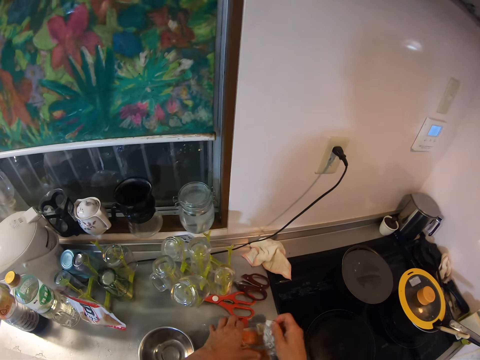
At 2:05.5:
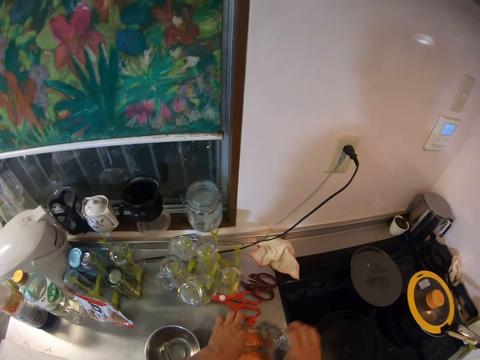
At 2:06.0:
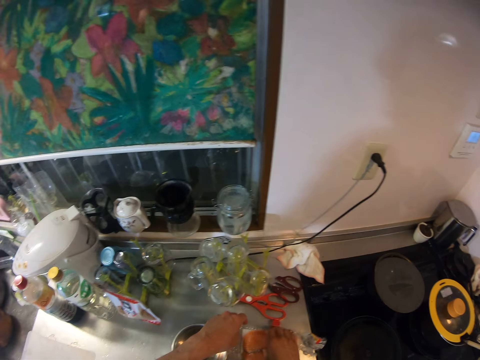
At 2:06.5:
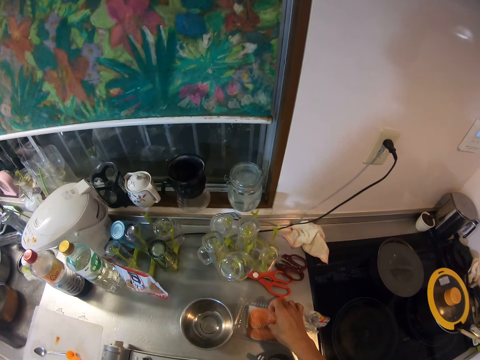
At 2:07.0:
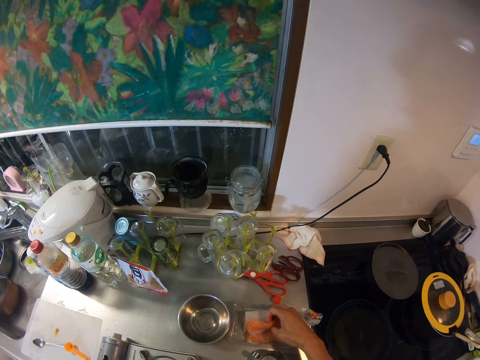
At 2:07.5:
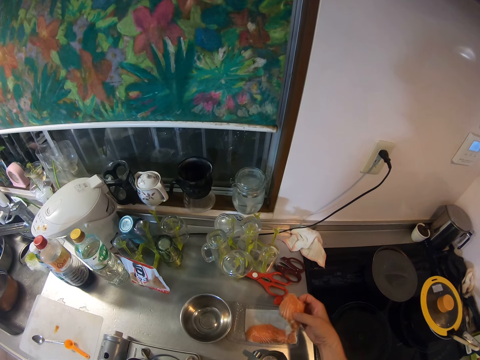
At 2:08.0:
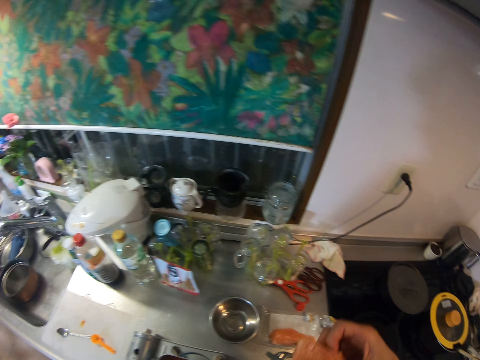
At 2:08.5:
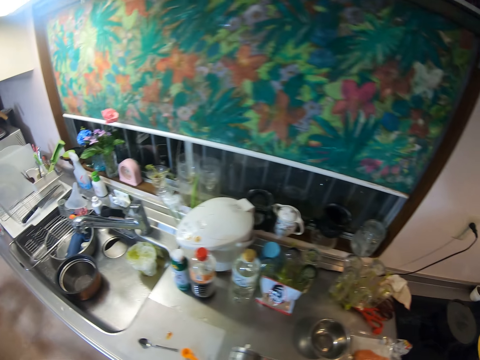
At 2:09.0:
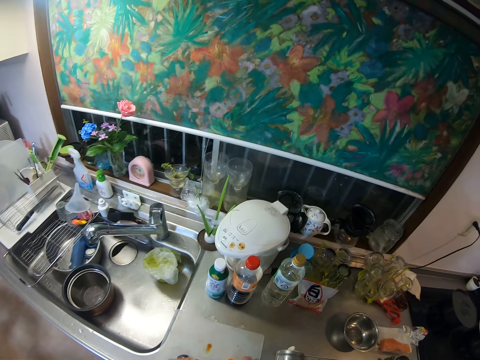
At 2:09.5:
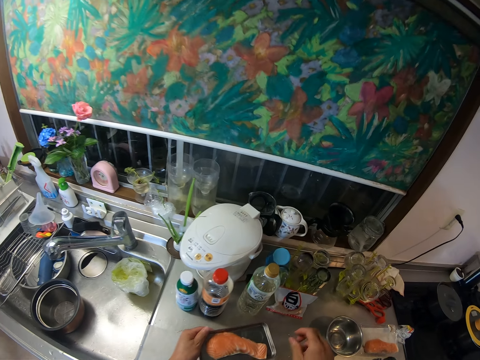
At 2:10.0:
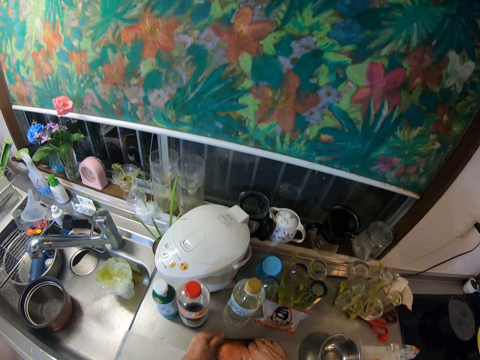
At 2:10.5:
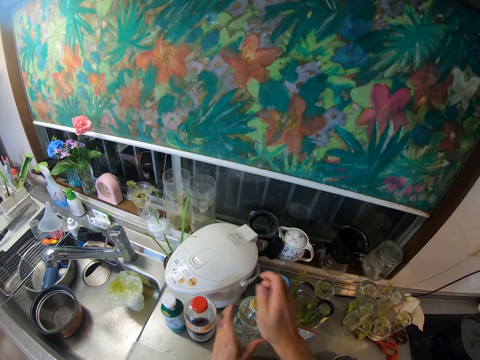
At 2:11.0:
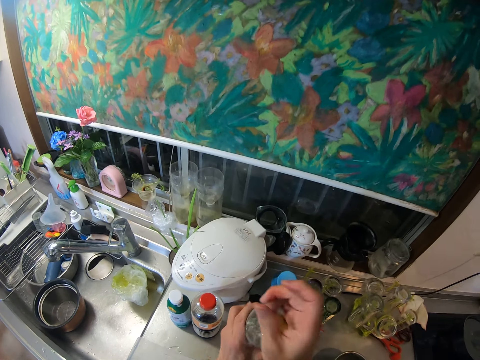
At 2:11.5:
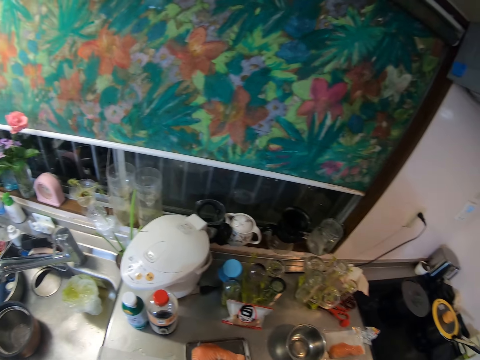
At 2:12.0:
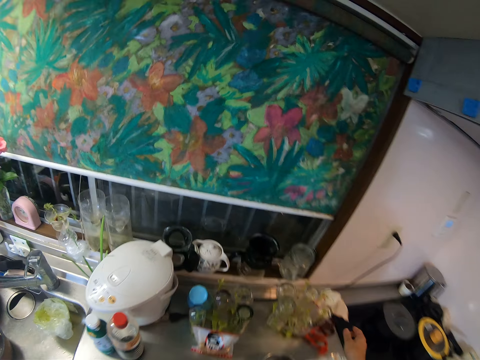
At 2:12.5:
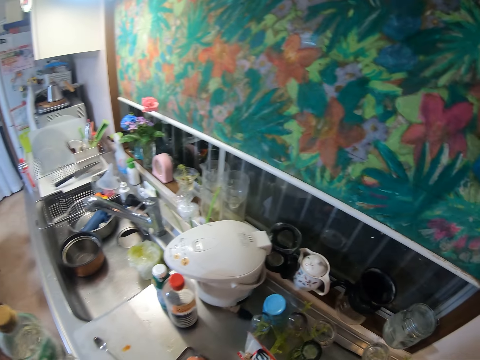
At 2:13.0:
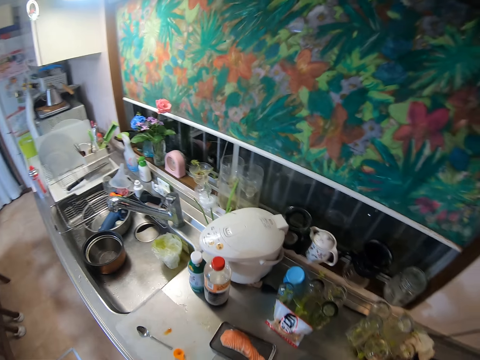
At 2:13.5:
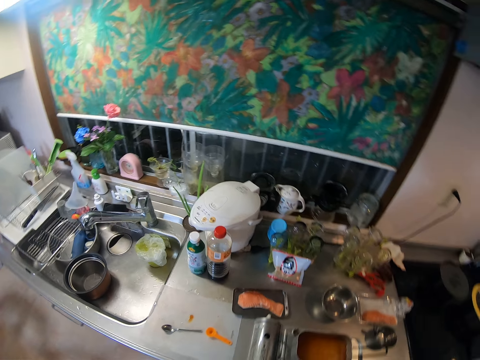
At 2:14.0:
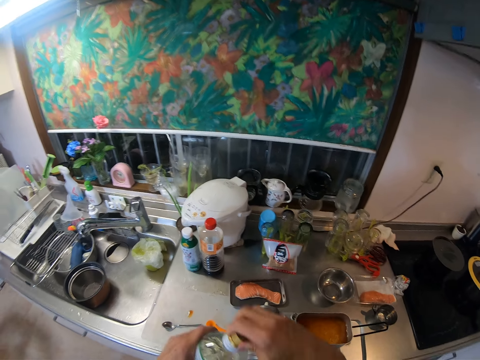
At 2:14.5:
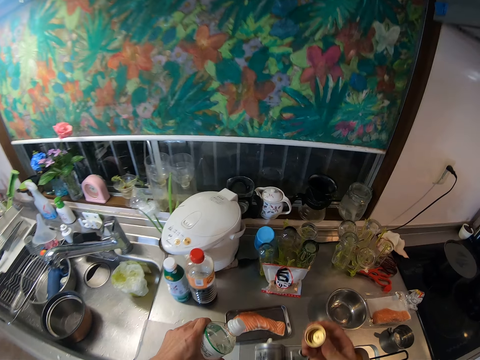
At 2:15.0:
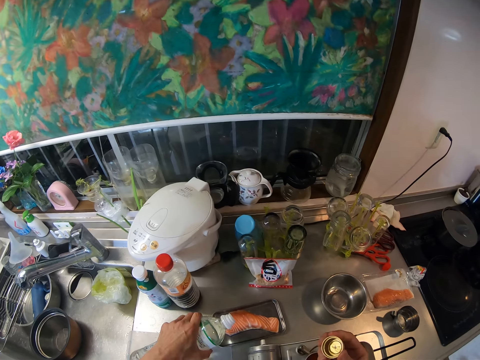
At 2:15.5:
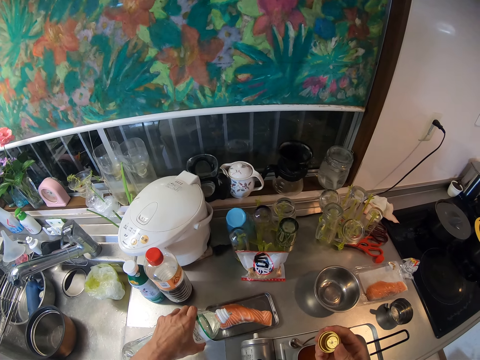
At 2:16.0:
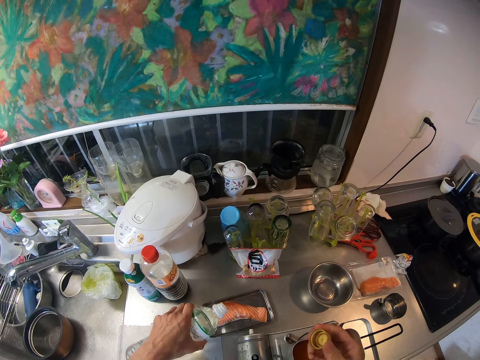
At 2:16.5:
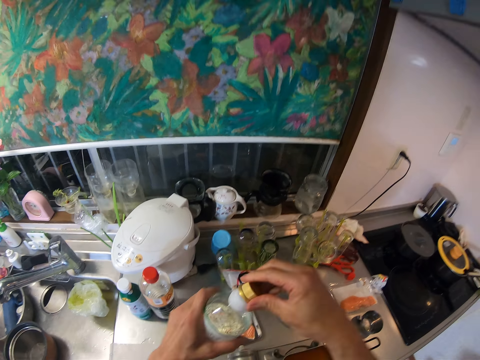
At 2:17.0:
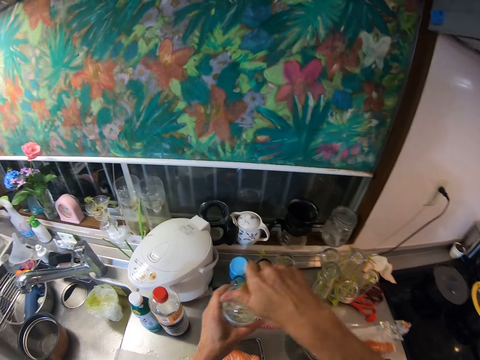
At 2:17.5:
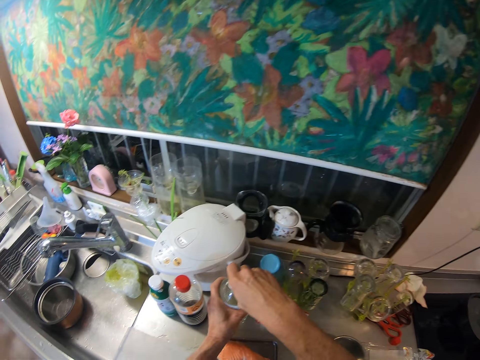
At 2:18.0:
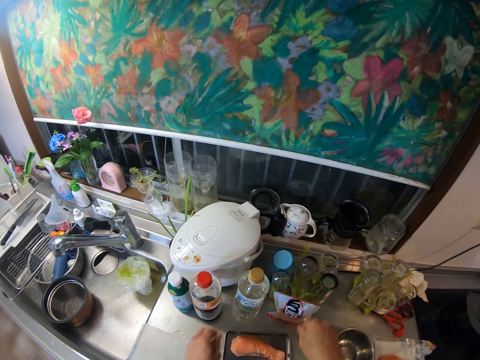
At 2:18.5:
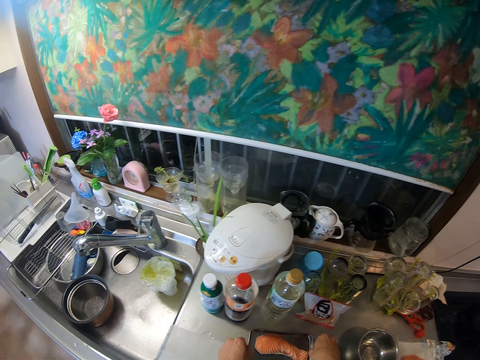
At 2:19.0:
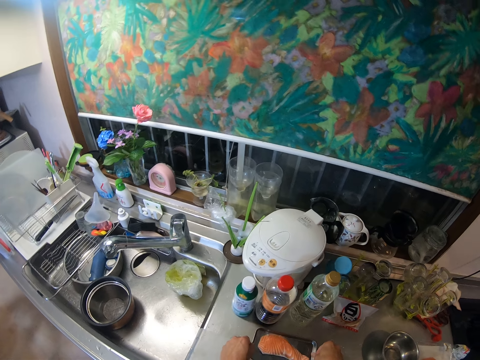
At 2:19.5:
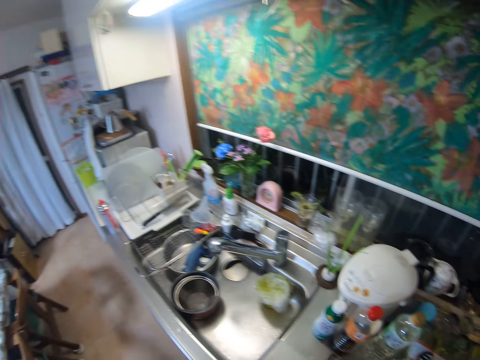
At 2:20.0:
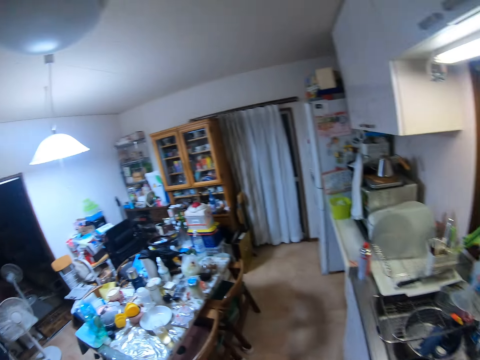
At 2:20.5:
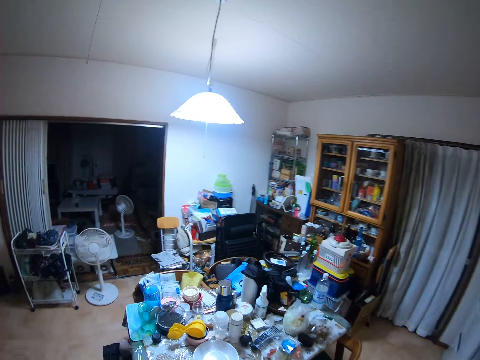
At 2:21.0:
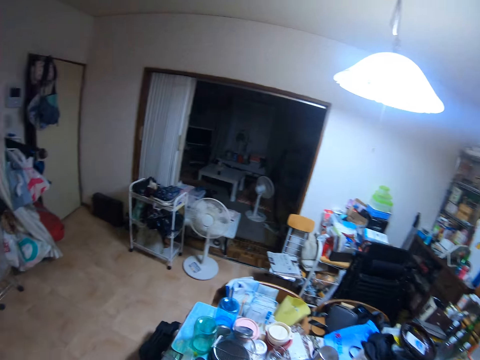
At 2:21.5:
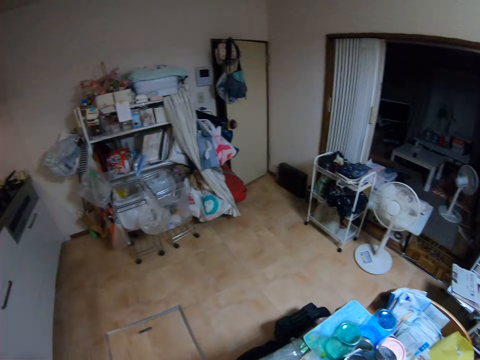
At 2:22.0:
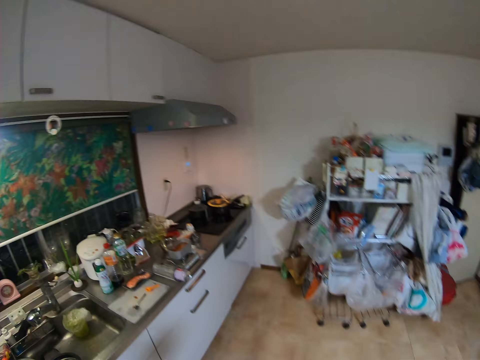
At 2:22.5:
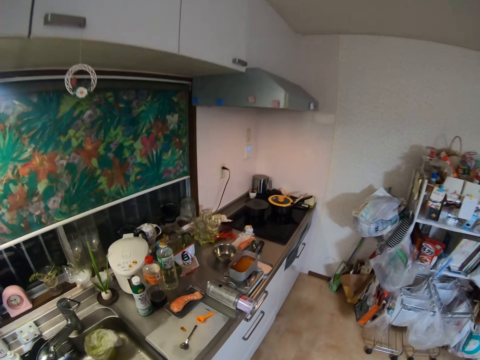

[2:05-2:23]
The camera wearer picks fish from a grip seal bag. They put the fish inside a pan. They put the pan on the kitchen slab. They pick the first bottle again. They open the bottle cap. They pour the liquid from the bottle into the pan with fish. They put the cap on the bottle. They drop the bottle on the kitchen slab. They move the pan with fish along the surface of the kitchen slab. They move.

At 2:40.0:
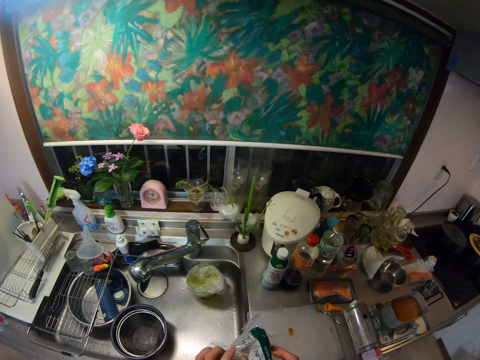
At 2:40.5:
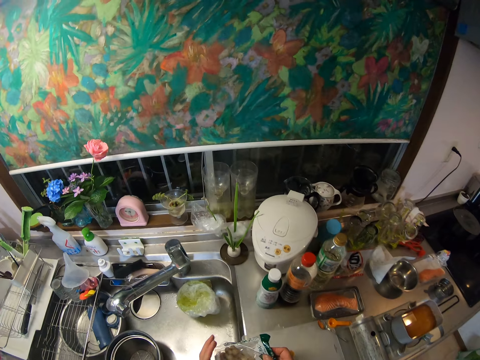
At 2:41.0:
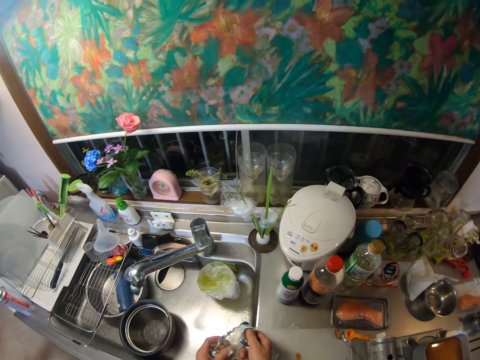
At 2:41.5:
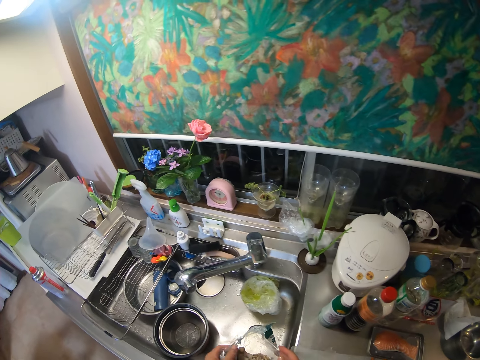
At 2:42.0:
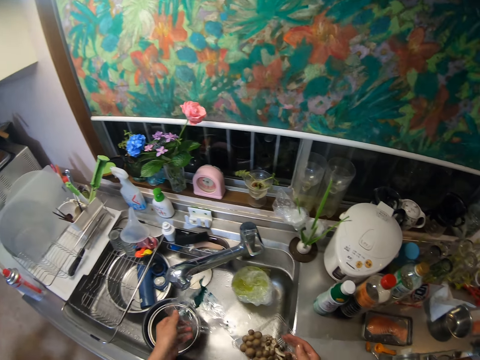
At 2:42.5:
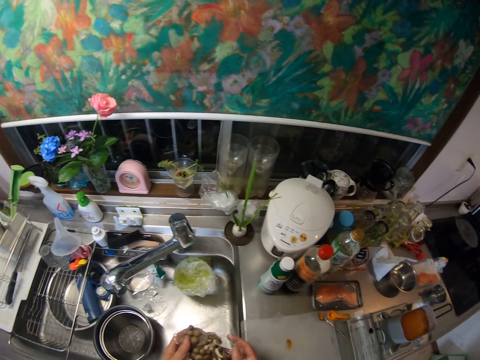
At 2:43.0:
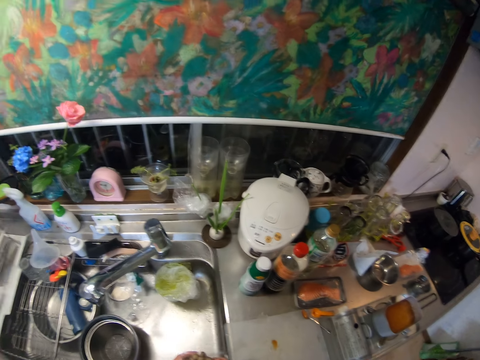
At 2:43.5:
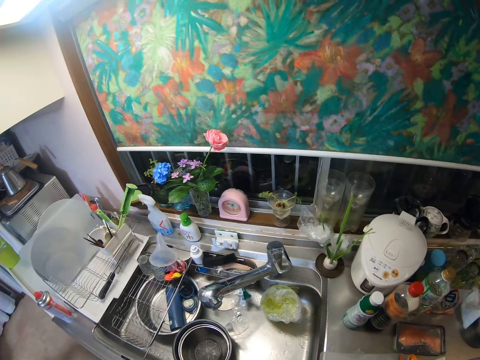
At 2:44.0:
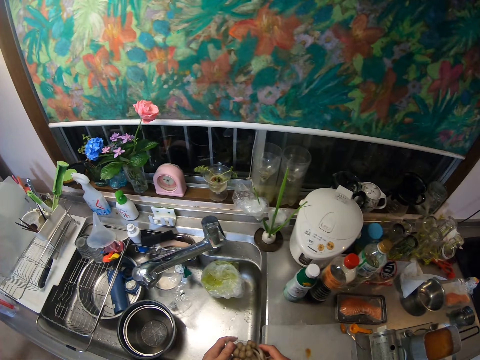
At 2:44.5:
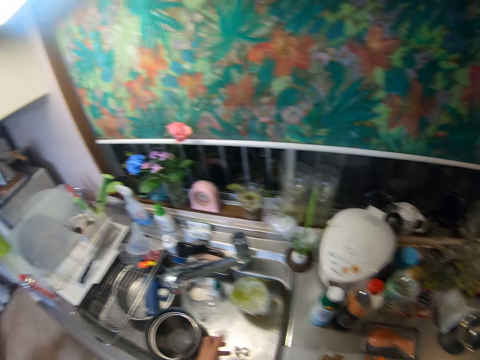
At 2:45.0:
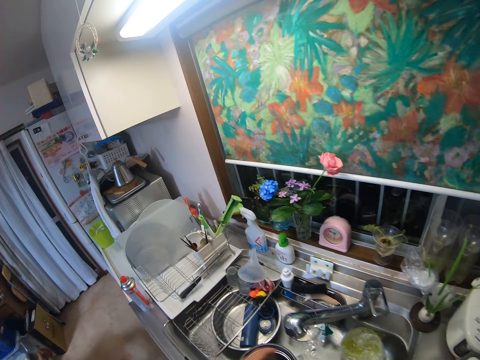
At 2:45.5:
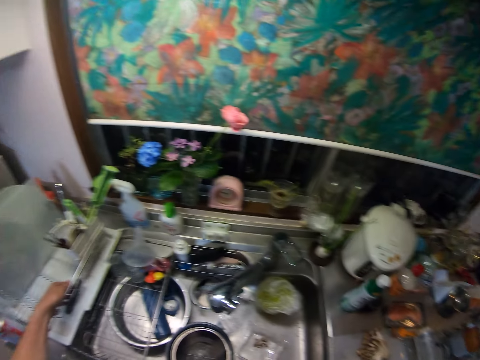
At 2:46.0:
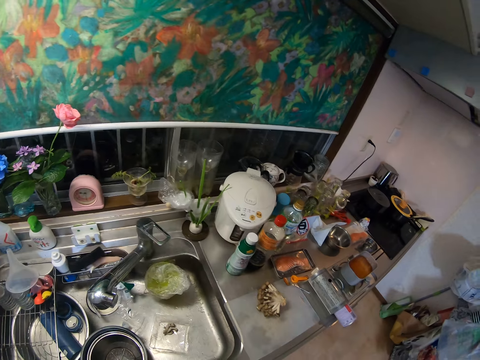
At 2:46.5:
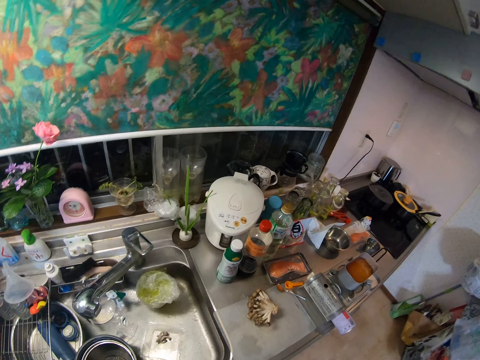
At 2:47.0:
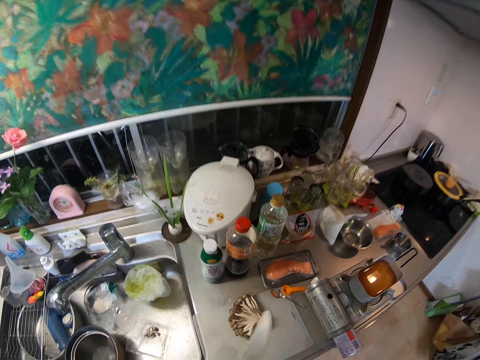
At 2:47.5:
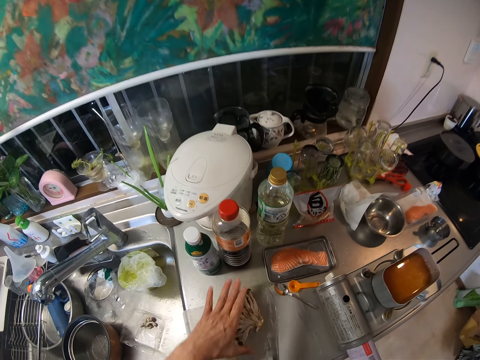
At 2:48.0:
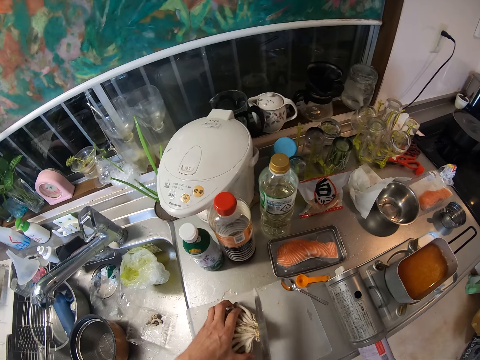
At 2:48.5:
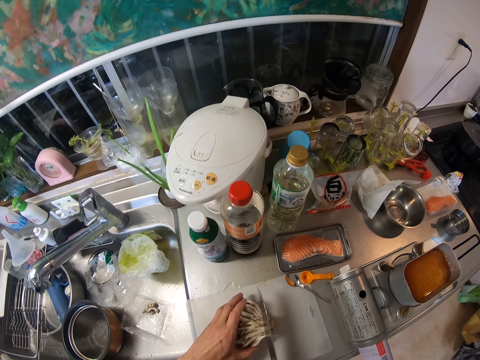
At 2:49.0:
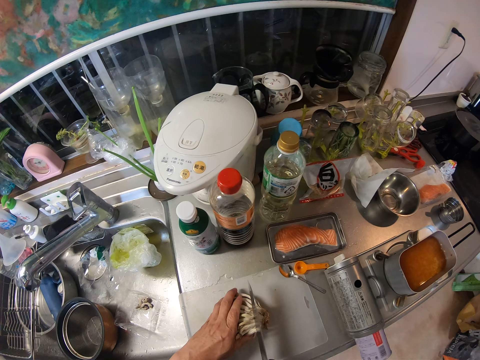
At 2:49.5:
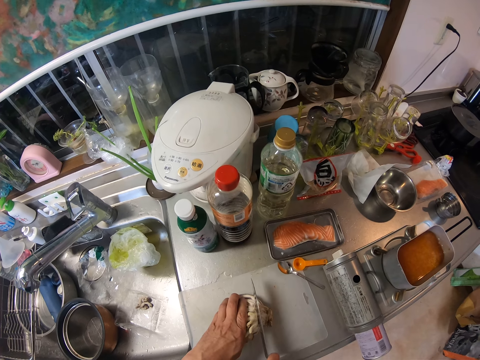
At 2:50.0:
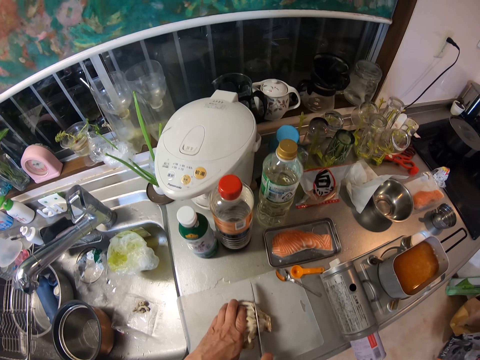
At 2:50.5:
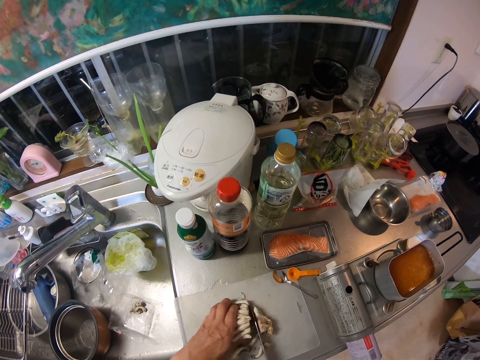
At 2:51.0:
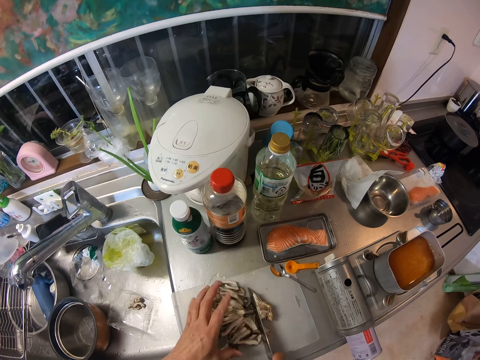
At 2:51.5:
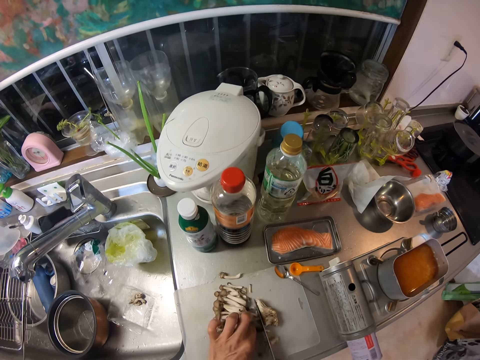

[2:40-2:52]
The camera wearer unwraps the foil bag. They throw the wrapper in the kitchen sink. They put the mushroom on the cutting board. They pick a knife from the plate holder. They cut the mushroom with the knife.
